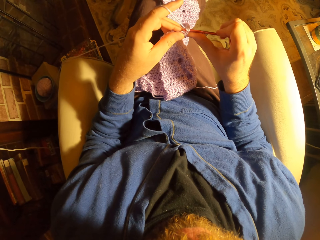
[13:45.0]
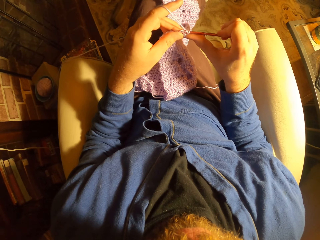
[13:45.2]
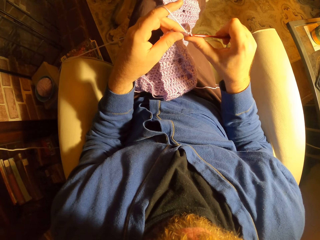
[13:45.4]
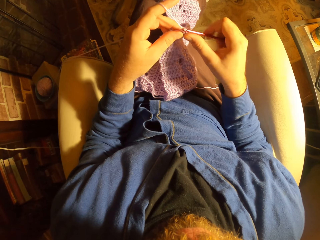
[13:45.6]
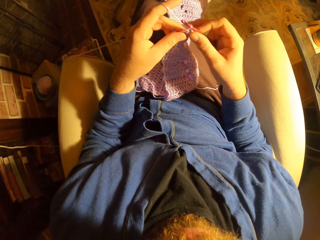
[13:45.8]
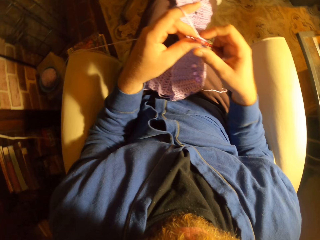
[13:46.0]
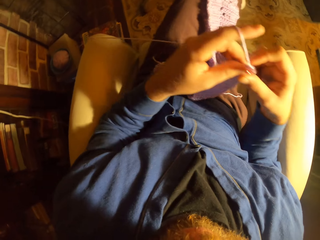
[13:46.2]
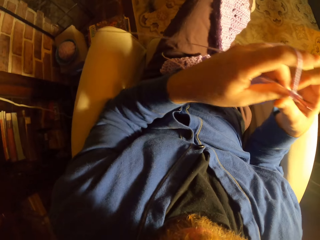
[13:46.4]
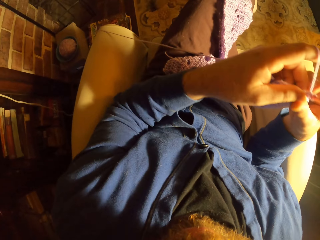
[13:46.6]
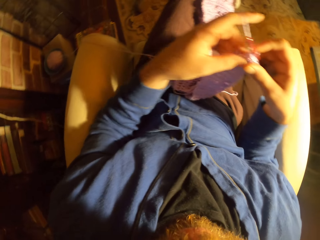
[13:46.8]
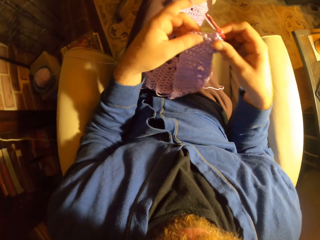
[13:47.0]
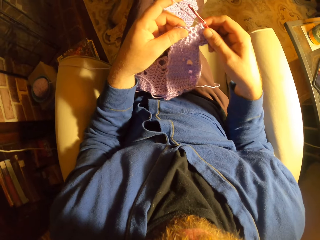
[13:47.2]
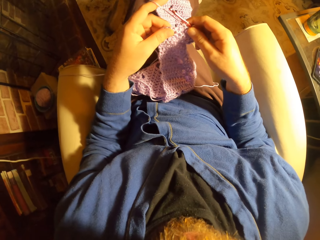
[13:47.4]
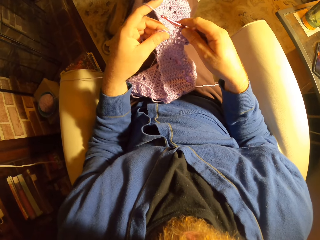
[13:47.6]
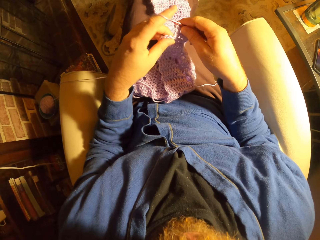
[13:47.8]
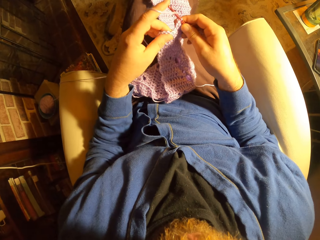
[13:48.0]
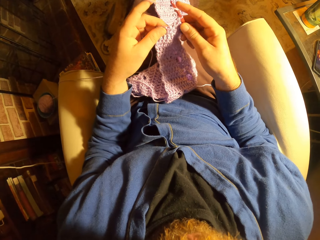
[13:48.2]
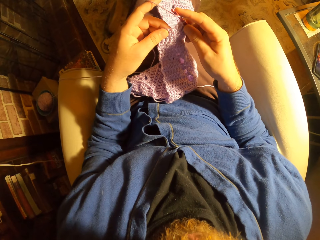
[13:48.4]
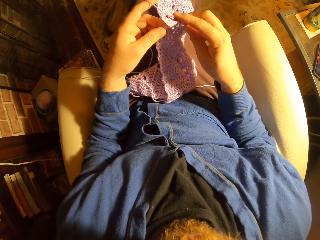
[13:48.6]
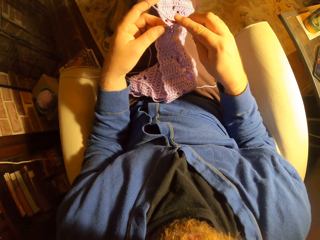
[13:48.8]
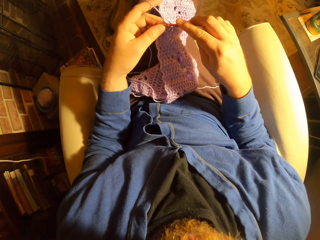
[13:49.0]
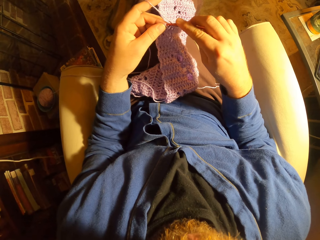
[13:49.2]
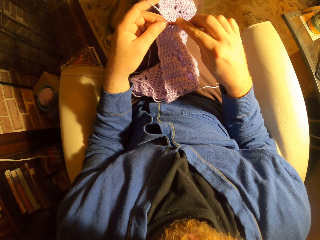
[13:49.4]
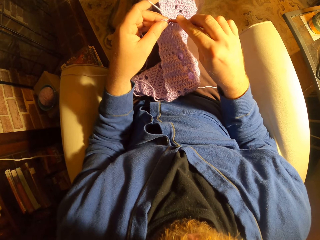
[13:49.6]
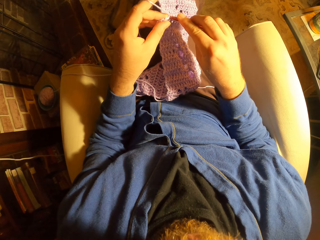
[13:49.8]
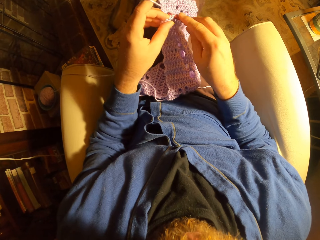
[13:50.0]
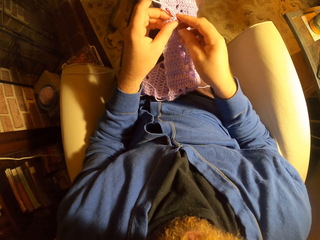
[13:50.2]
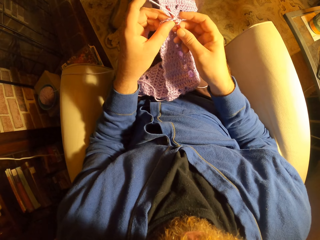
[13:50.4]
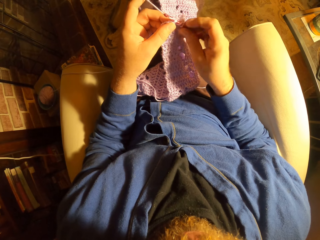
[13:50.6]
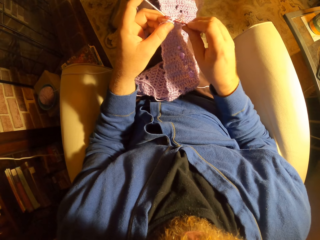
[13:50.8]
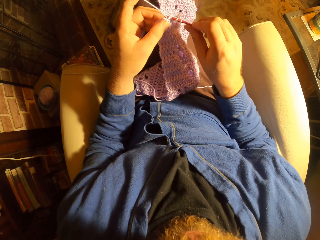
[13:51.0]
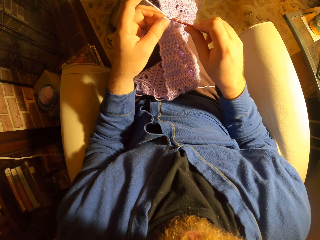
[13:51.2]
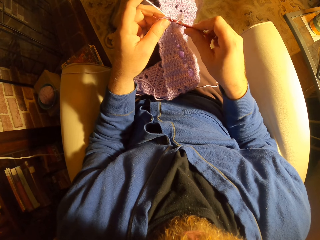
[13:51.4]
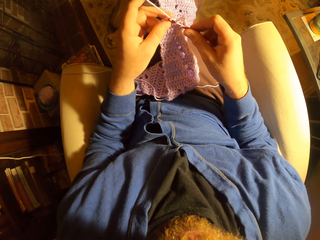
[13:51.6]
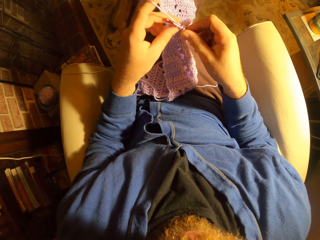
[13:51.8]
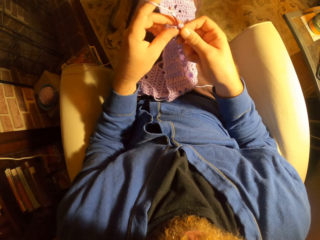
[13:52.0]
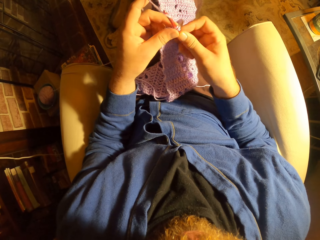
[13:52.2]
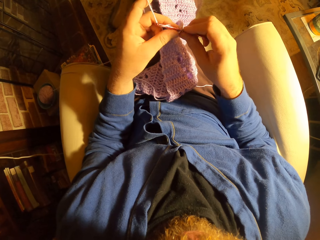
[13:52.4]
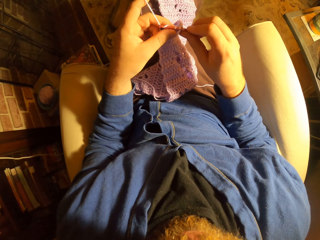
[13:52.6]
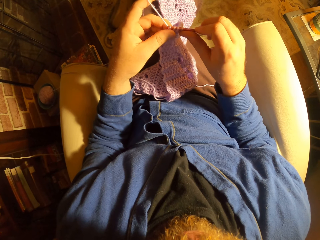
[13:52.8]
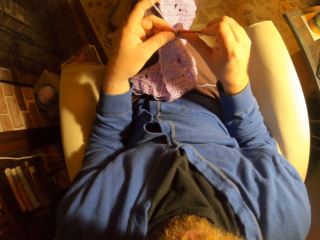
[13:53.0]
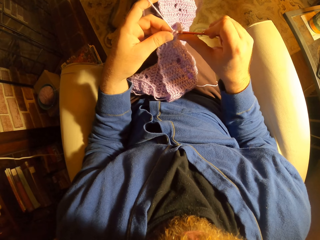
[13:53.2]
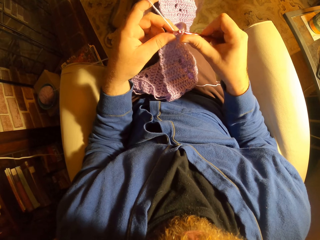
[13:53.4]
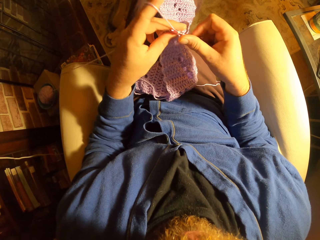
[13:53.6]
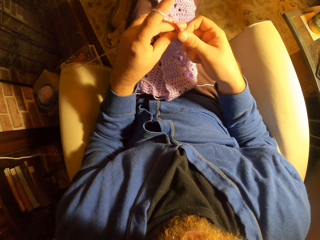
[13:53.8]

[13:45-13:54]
The camera wearer adjusts the crochet with her two hands. She moves on the side of the seat. She knits fabric with the hooked needle.

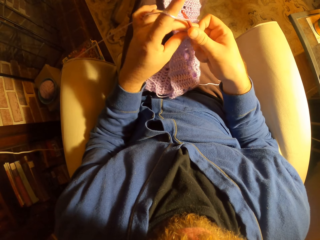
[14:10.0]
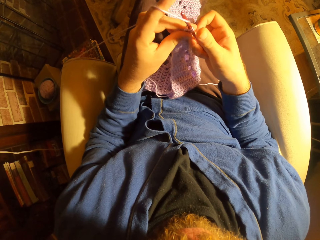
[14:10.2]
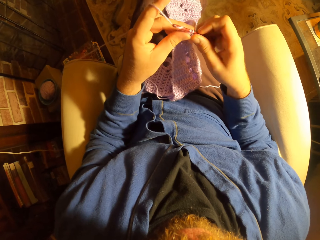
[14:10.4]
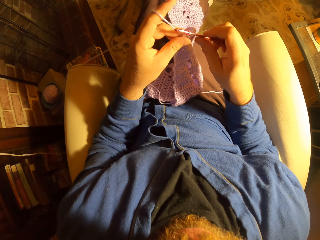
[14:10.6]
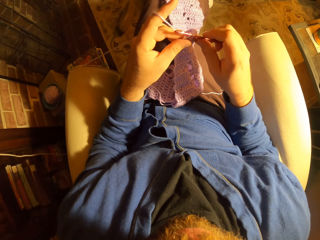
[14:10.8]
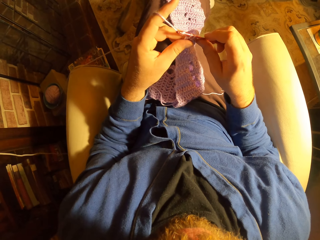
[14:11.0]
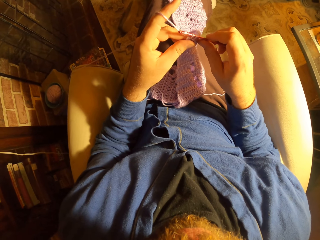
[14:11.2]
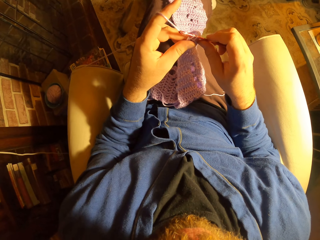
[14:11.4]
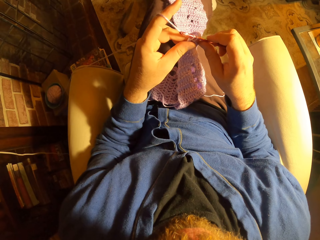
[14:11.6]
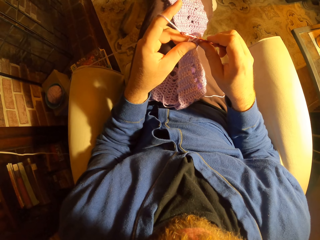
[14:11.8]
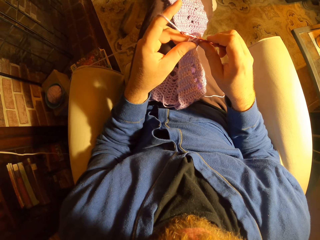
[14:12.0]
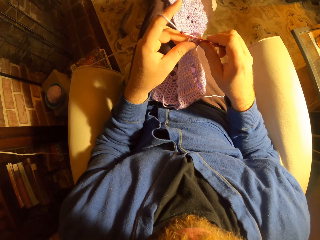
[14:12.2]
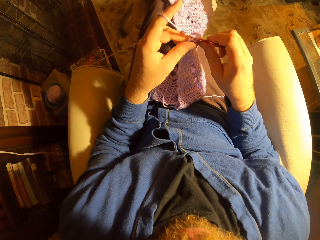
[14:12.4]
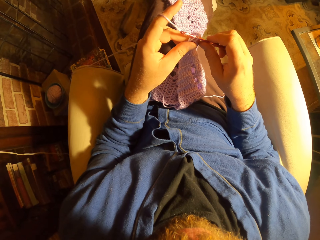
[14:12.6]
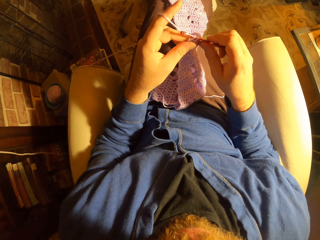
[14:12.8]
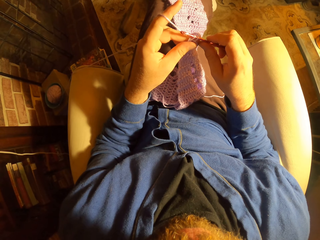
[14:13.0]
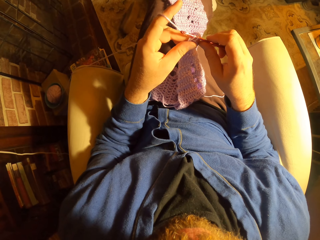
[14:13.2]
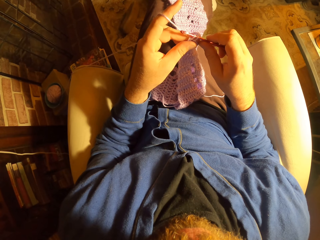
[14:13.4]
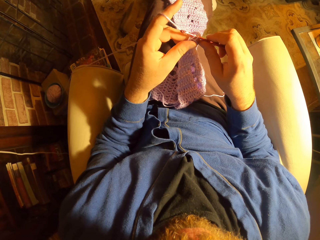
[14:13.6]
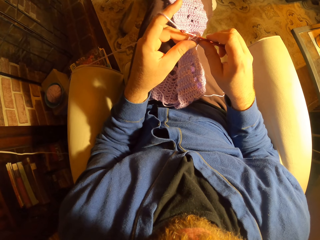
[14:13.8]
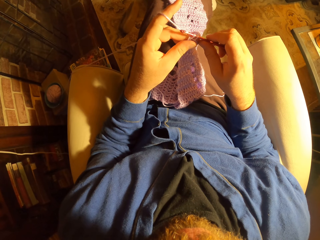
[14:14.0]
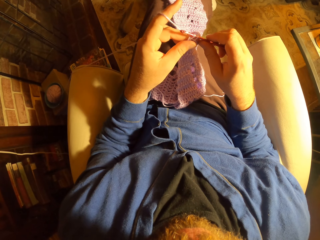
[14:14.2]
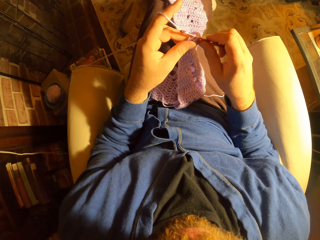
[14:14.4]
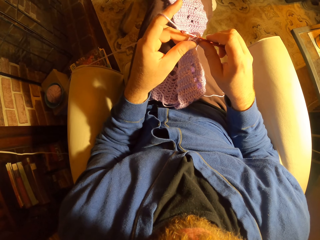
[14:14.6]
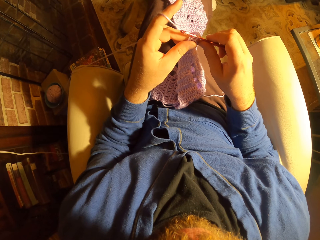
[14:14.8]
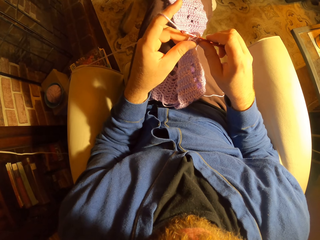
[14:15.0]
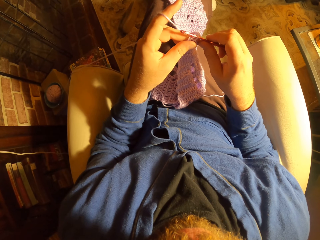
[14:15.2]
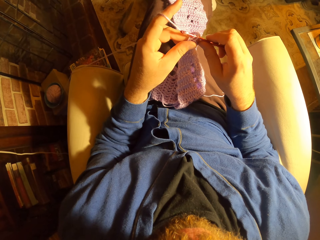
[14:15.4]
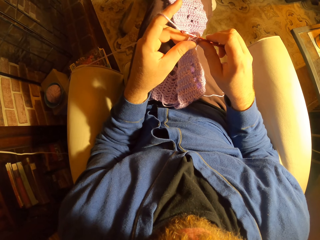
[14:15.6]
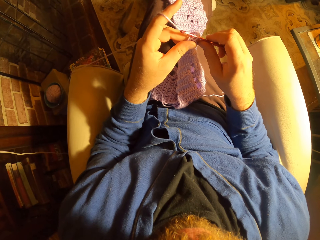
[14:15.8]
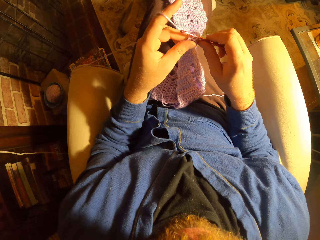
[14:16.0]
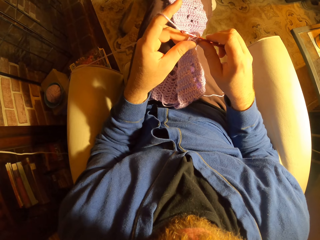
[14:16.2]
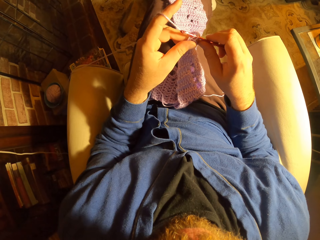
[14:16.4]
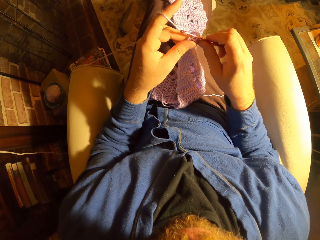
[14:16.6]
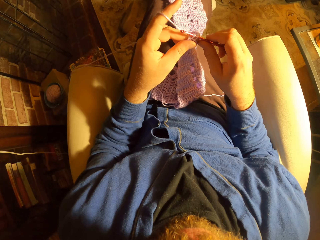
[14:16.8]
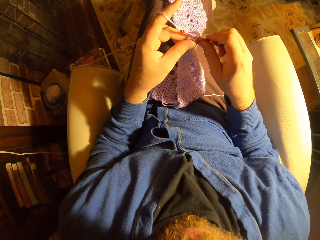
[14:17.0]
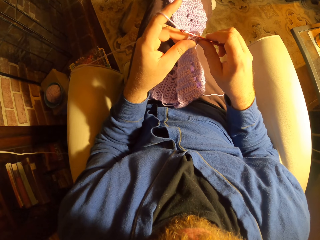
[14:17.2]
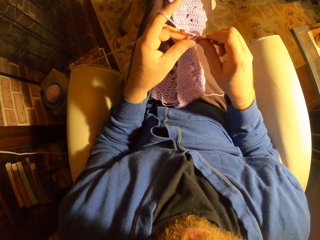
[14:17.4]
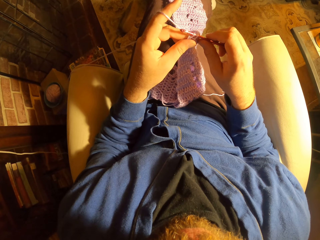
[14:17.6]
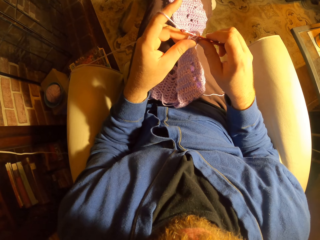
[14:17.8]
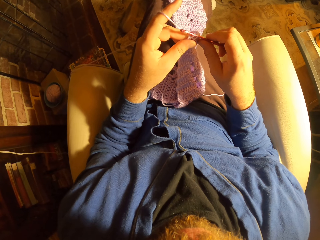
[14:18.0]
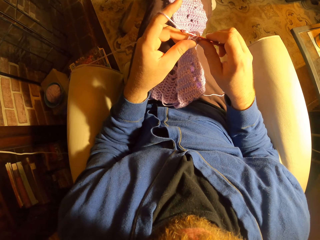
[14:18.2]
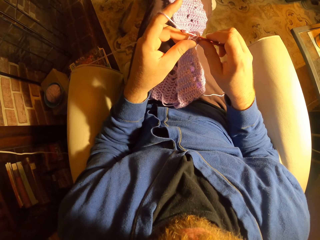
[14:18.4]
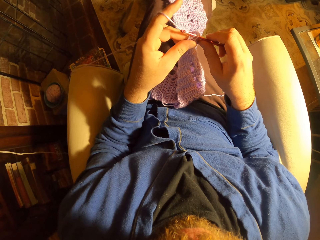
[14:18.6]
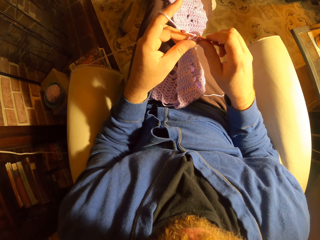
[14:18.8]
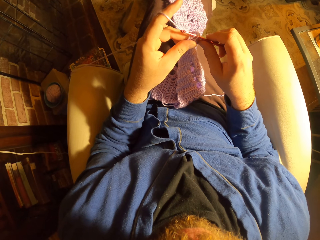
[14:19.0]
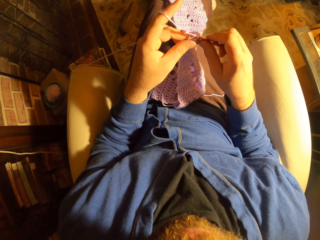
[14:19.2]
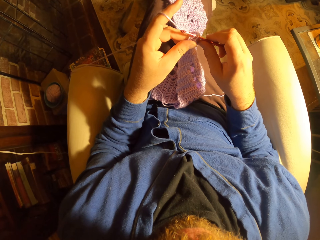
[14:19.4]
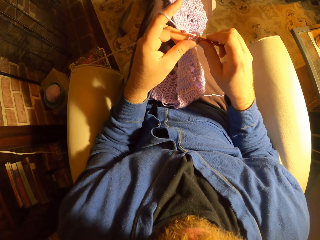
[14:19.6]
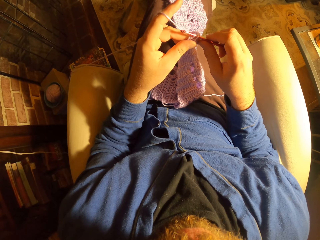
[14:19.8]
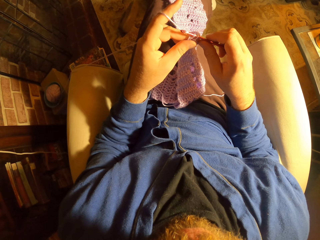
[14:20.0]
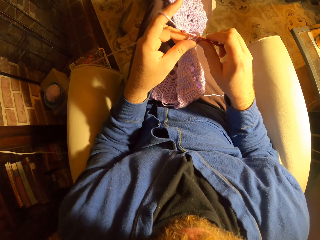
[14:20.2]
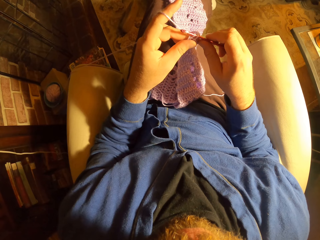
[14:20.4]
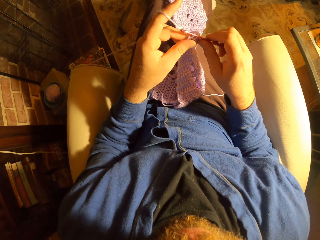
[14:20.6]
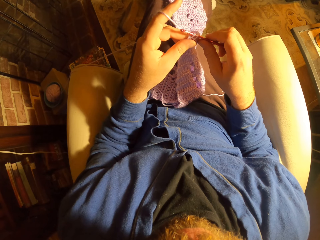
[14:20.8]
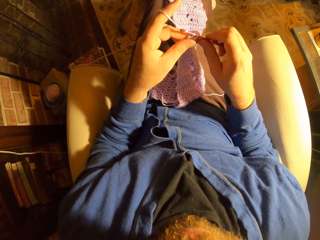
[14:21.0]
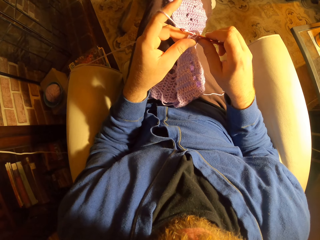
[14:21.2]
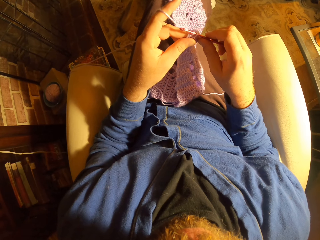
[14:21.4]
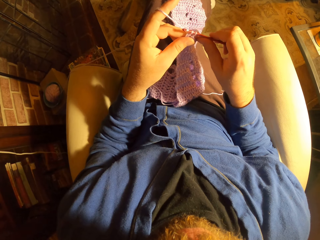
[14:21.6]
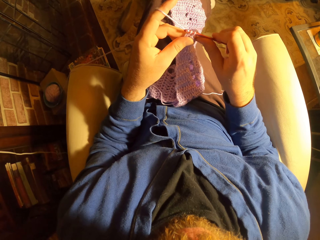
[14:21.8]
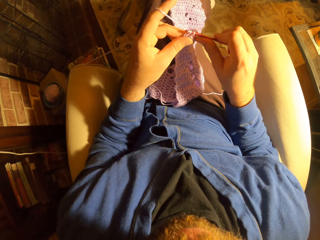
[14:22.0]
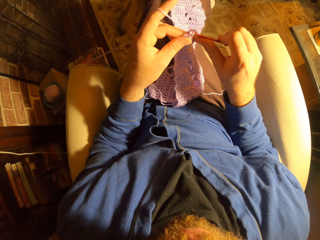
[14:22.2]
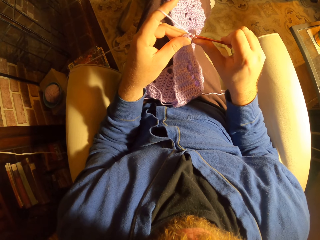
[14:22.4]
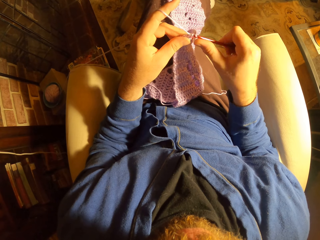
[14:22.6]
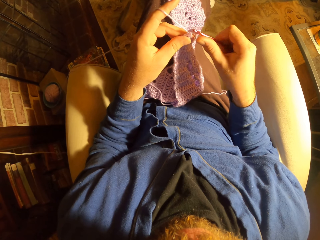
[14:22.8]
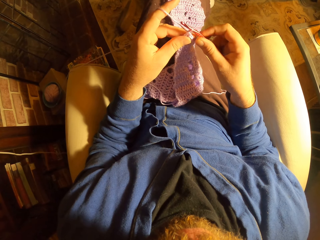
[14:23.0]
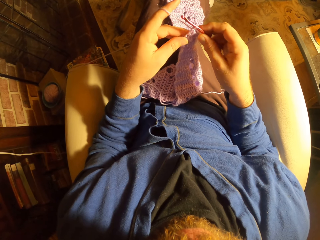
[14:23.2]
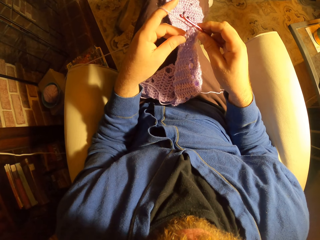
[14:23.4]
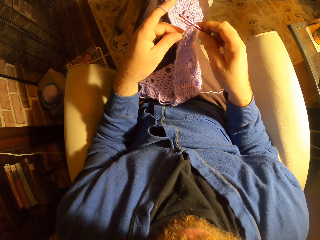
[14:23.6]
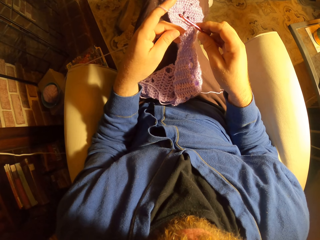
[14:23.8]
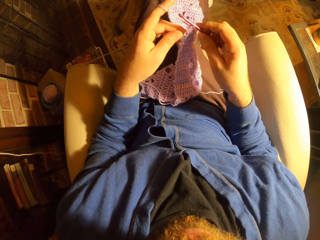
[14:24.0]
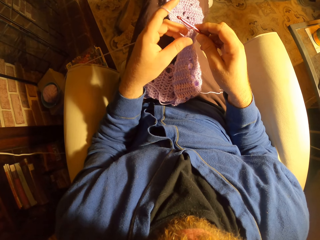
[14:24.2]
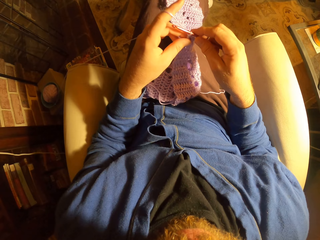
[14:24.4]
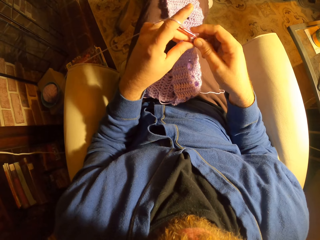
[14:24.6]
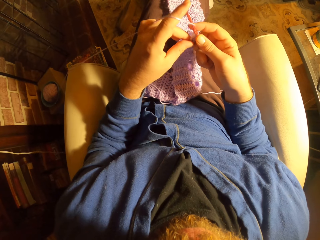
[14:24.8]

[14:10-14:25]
The camera wearer pauses crocheting. They stare at the fabric in the room. They knit the fabric with the hooked needle.
